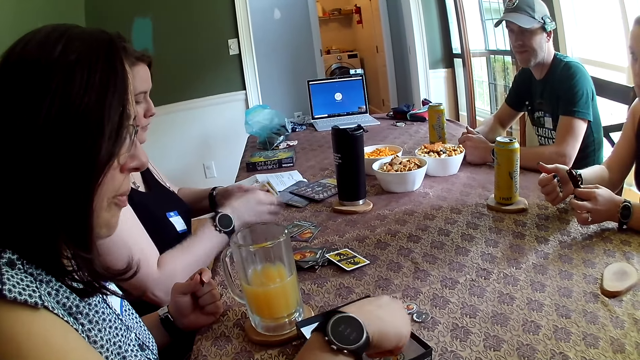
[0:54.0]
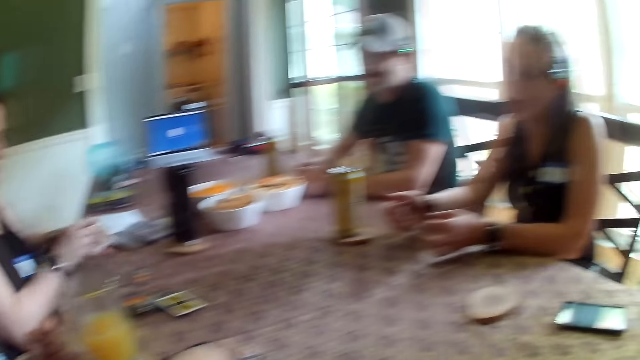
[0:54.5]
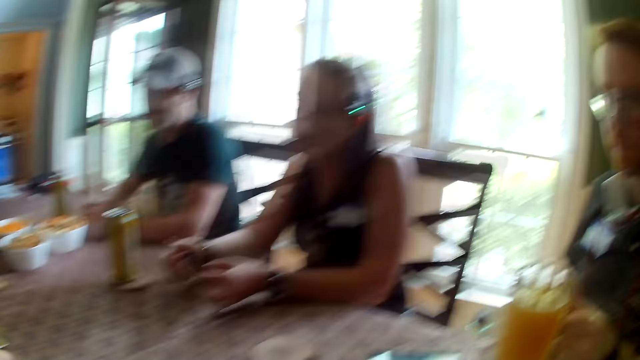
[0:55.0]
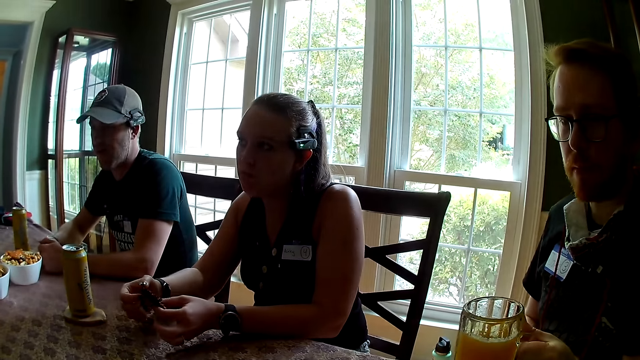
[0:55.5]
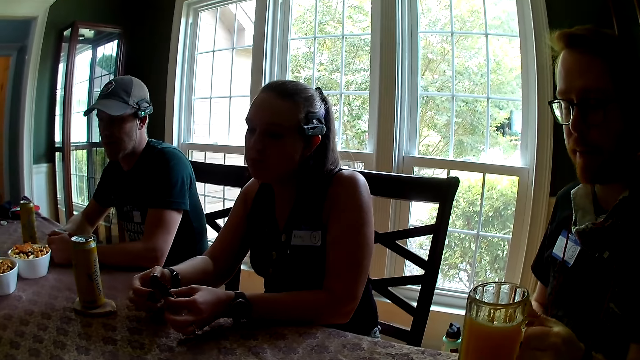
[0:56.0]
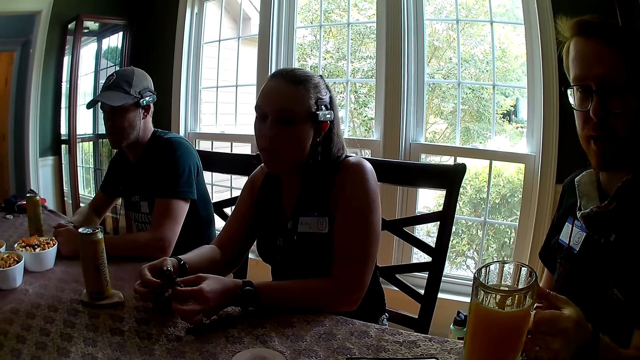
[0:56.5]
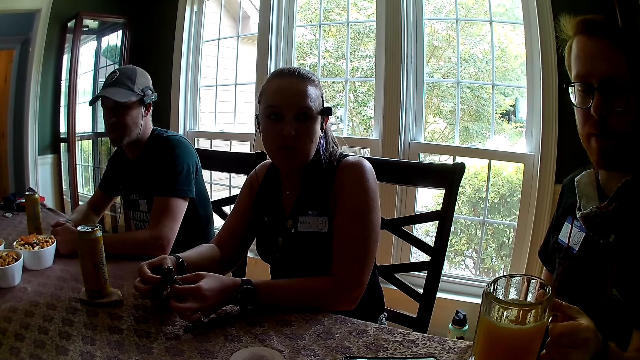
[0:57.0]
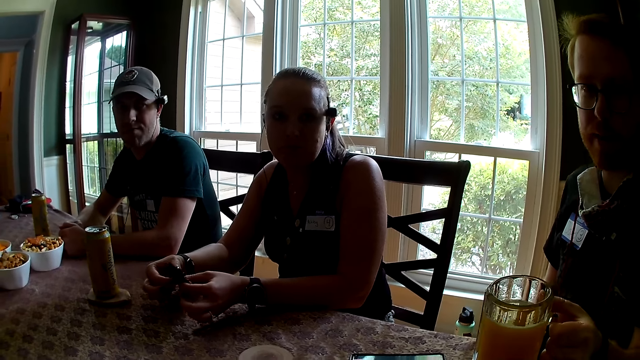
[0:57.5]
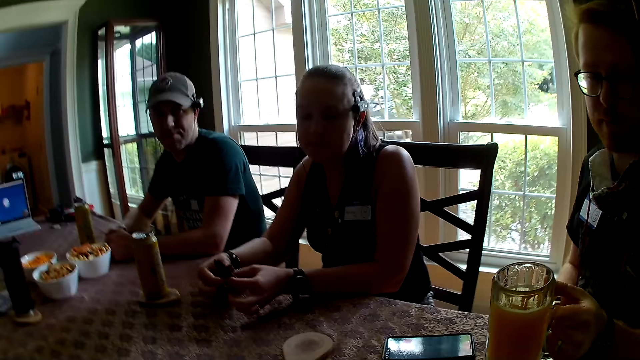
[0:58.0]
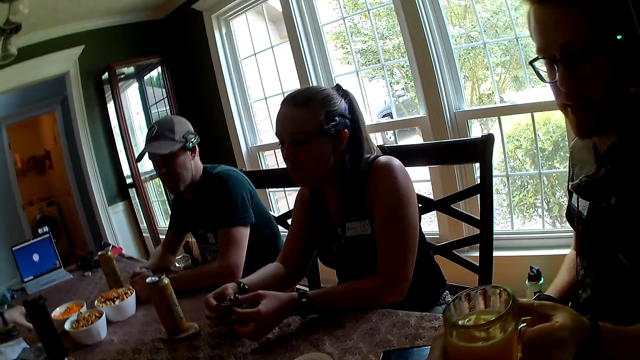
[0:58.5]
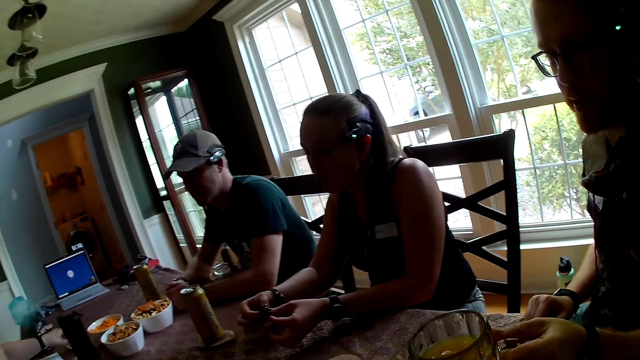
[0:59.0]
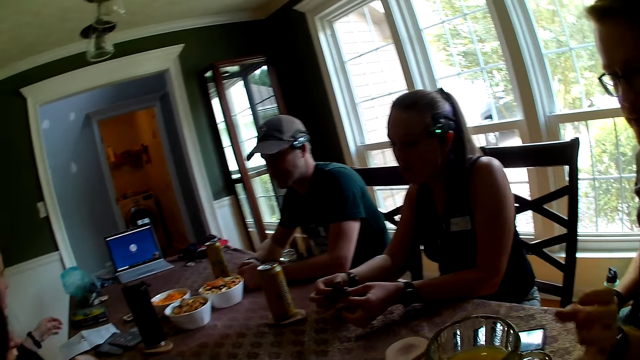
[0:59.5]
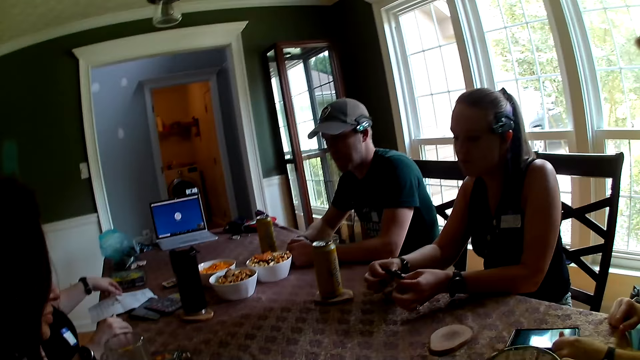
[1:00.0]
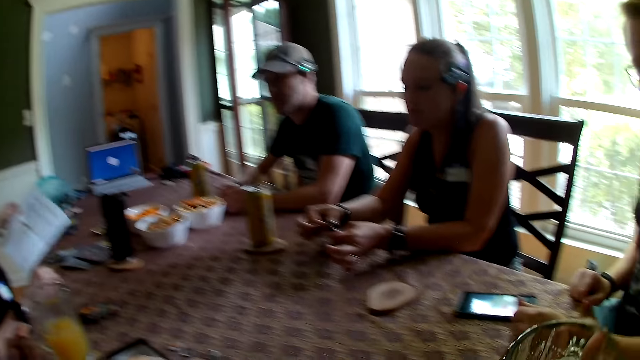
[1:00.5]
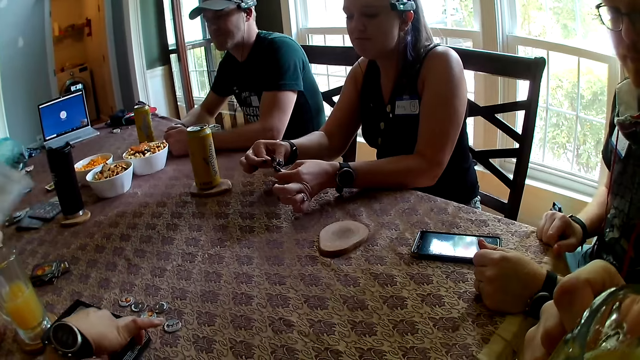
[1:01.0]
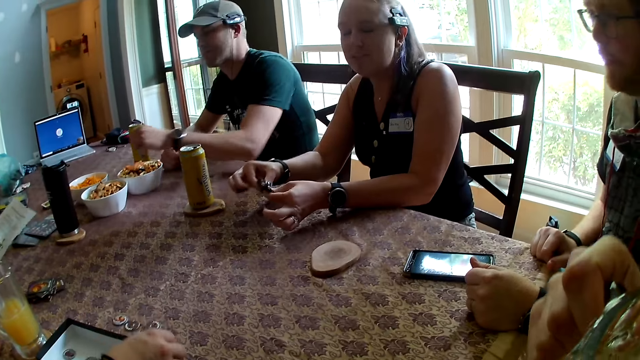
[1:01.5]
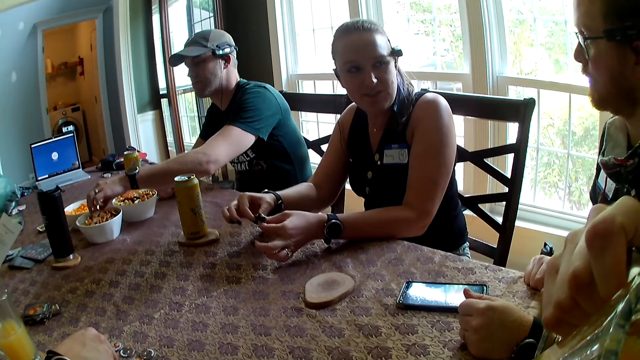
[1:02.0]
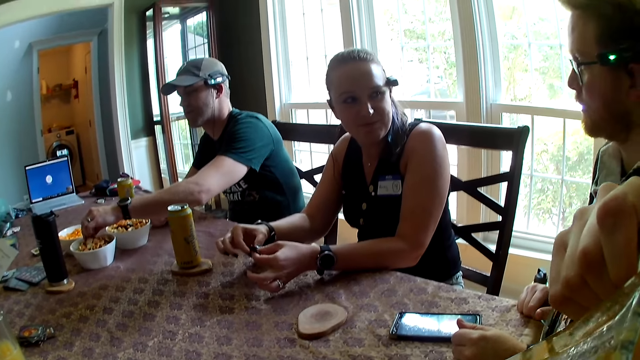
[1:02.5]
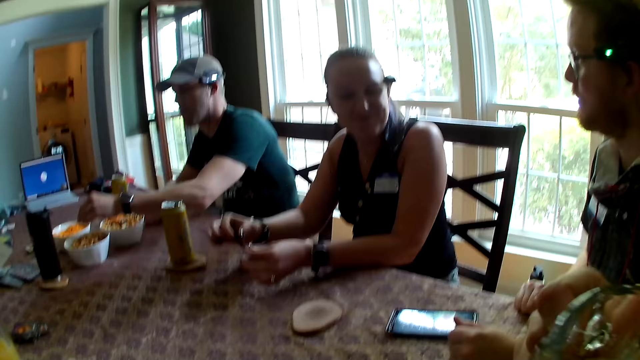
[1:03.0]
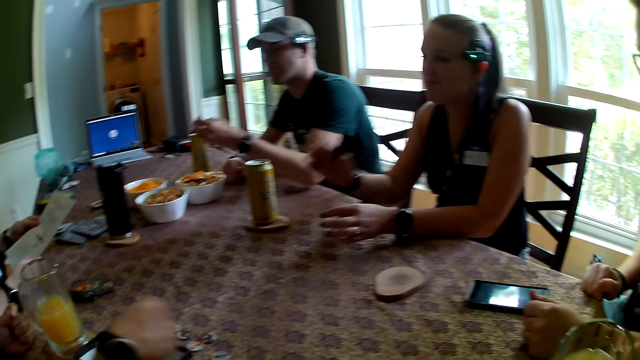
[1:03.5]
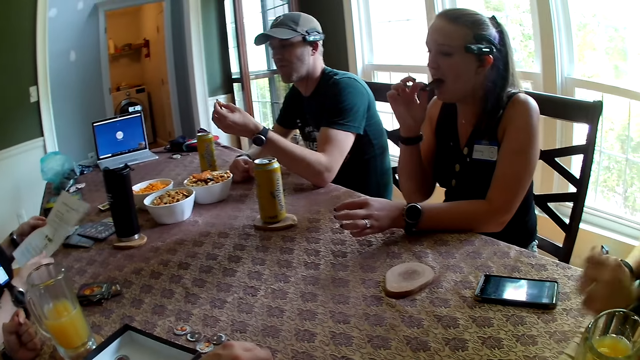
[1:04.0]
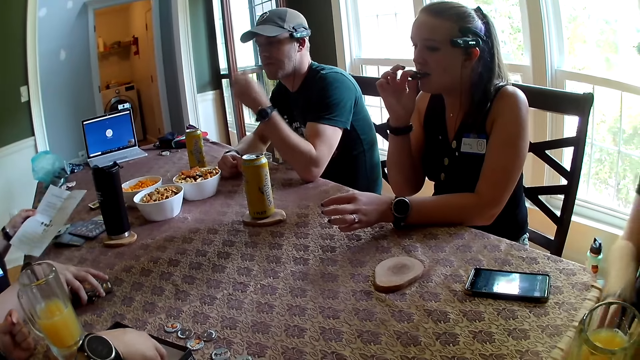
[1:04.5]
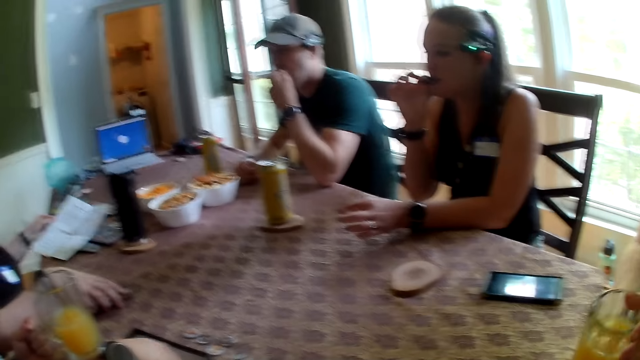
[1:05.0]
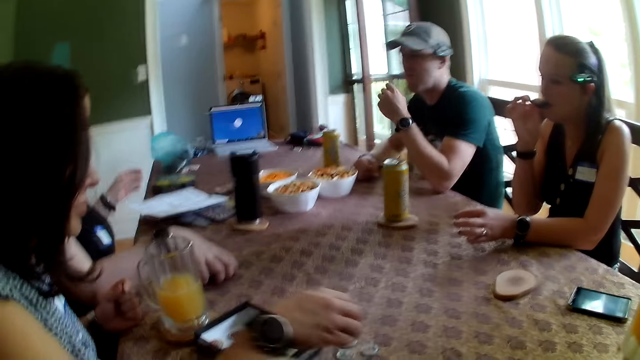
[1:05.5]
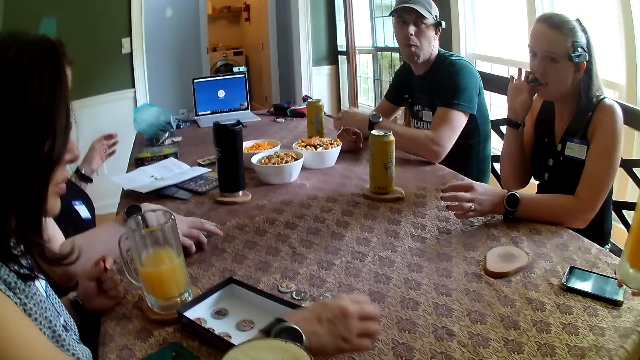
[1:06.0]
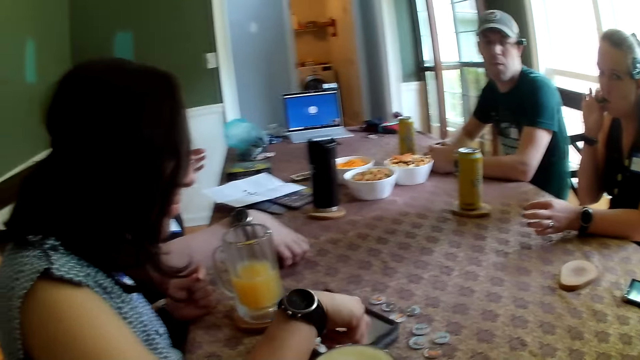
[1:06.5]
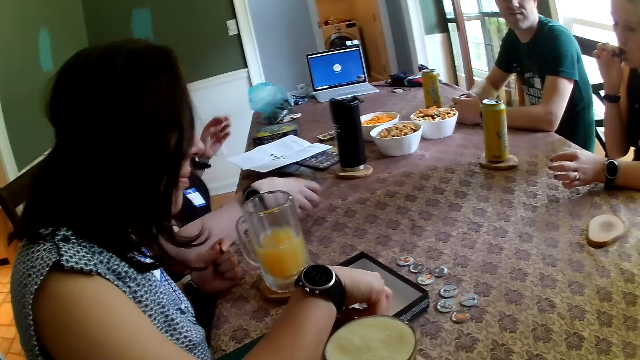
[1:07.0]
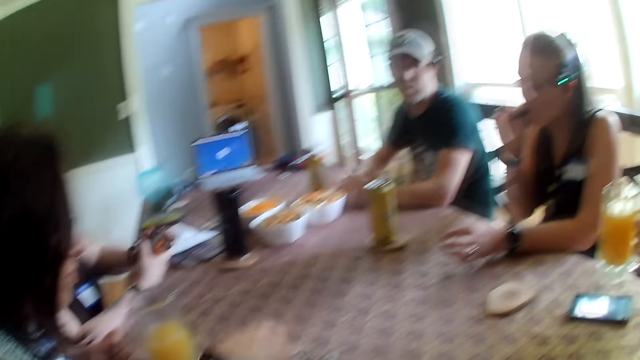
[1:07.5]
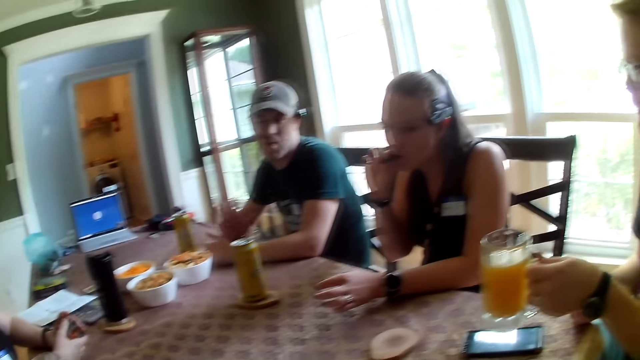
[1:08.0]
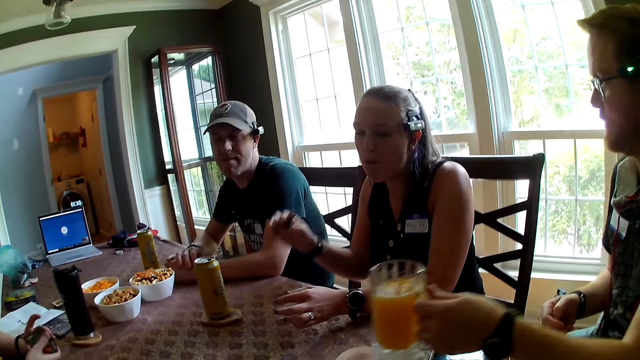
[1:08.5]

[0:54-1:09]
The camera wearer looks at a man. He collects the cup of drink or glass of juice from the man with his right hand. He drinks from the cup with his right hand. Another man picks snacks from a bowl on the table with his left hand. The camera wearer passes the glass of juice to the first man. The other man eats the snacks with his left hand. The first man collects the cup from the camera wearer with both hands. A woman eats snacks with her right hand. Another woman picks up some cards on the table with her right hand. The camera wearer talks to five persons.

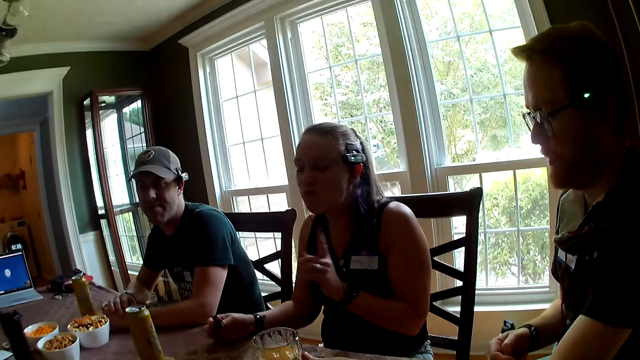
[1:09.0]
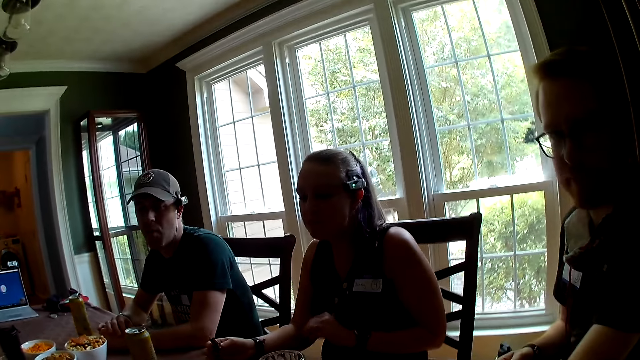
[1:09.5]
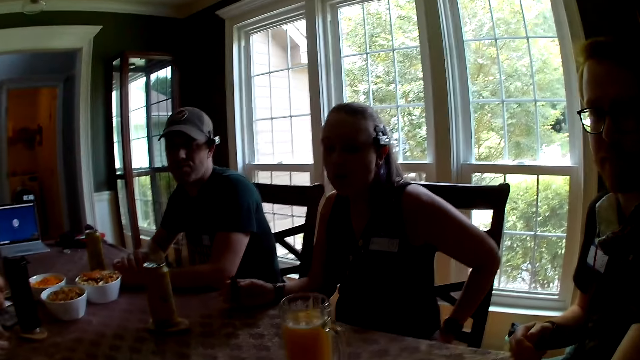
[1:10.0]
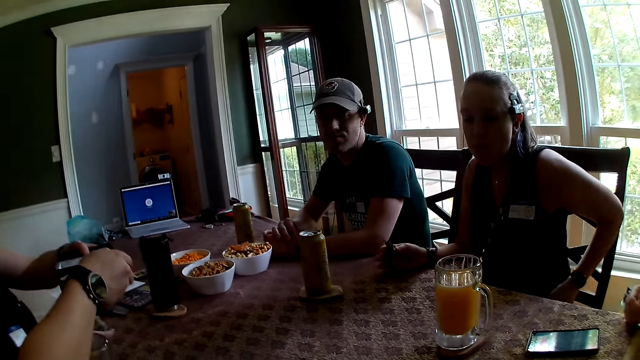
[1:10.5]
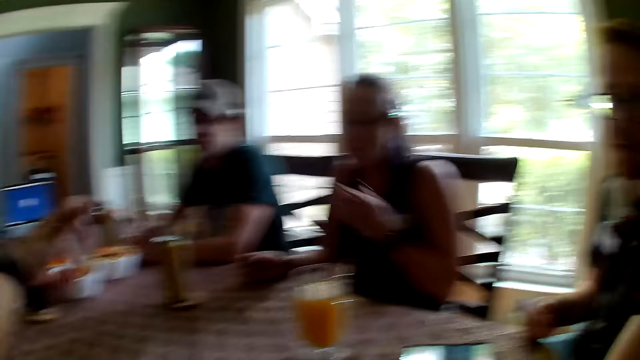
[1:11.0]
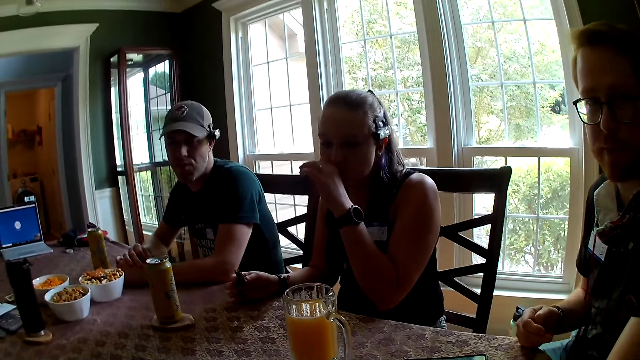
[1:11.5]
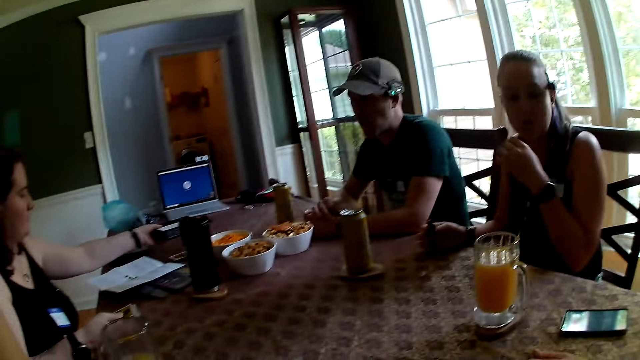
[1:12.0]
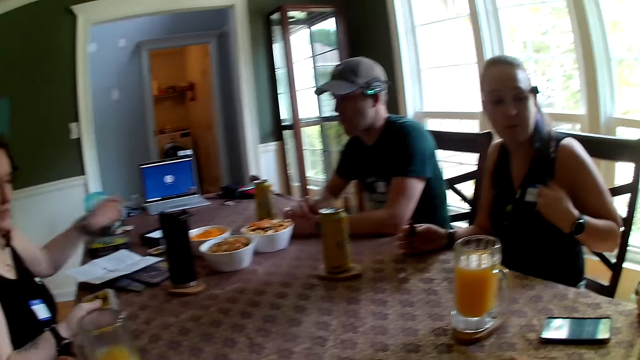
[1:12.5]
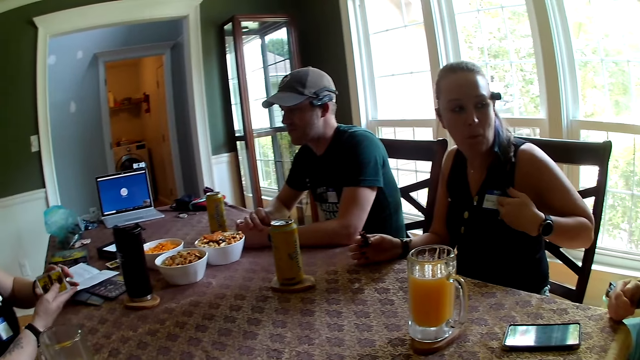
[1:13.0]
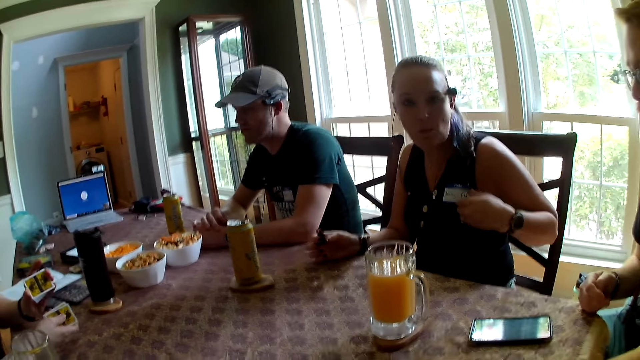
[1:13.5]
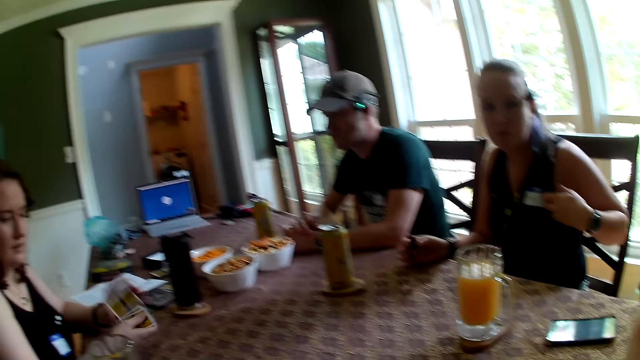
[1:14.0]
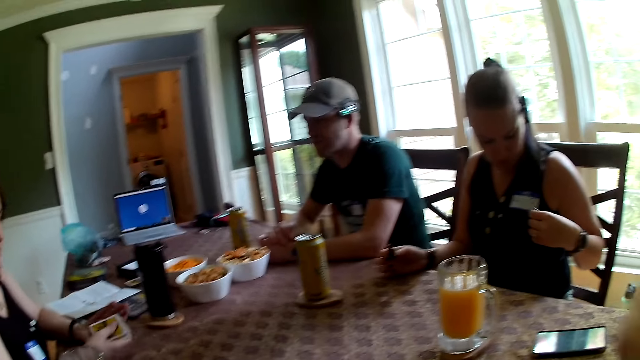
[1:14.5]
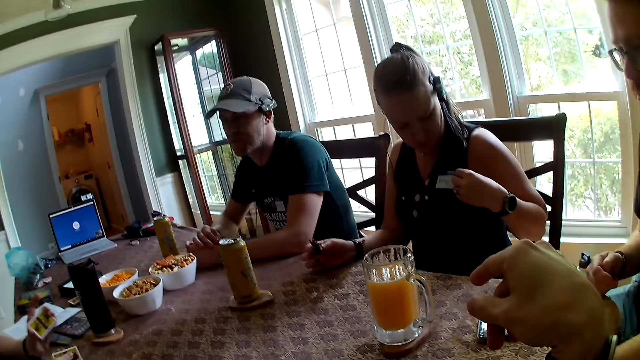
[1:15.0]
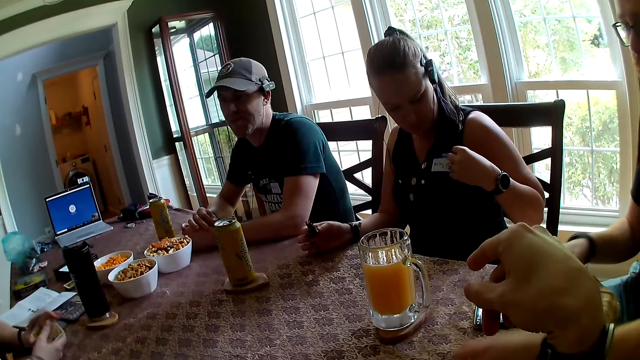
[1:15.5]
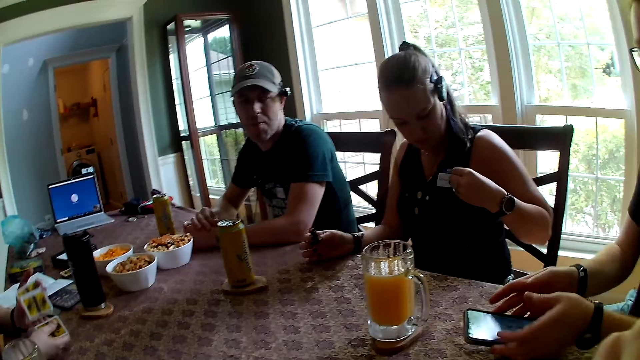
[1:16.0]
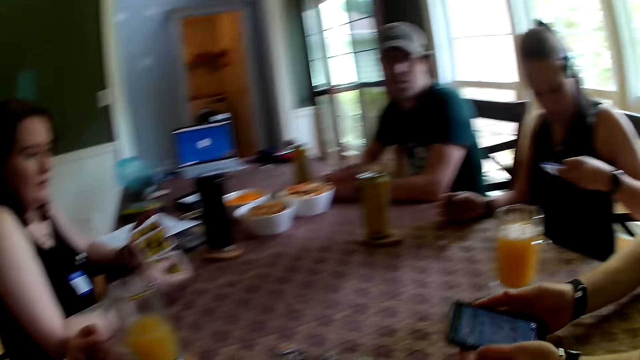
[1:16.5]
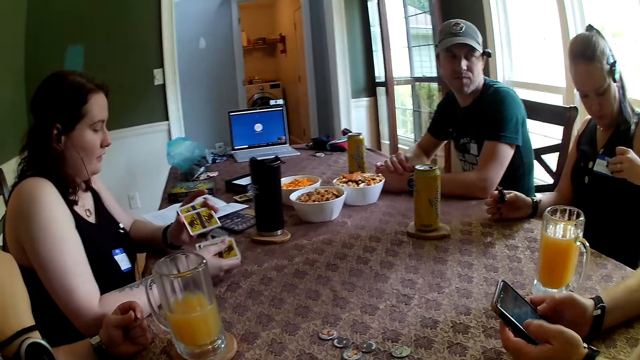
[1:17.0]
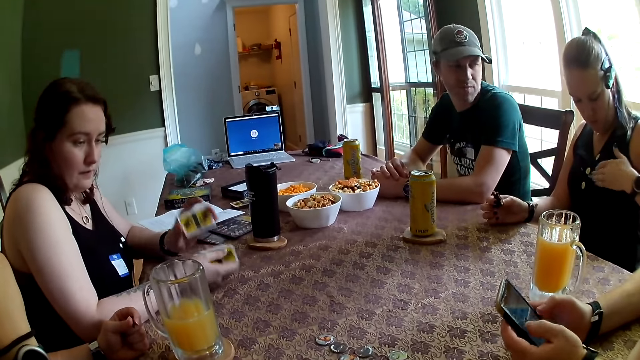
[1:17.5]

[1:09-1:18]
The man drops the cup on the table with his left hand. The woman drops the game pack on the table with her left hand. The man picks up the phone on the table with both hands. The camera wearer looks around. The woman shuffles the cards with both hands.
